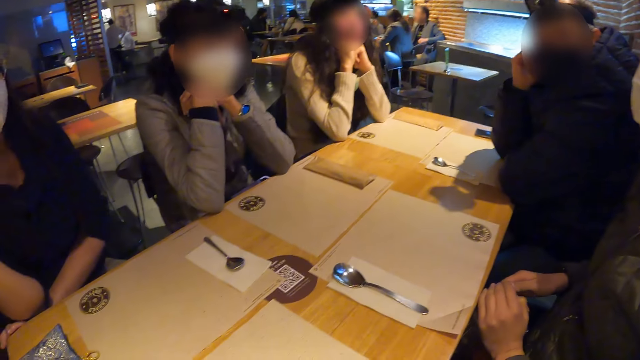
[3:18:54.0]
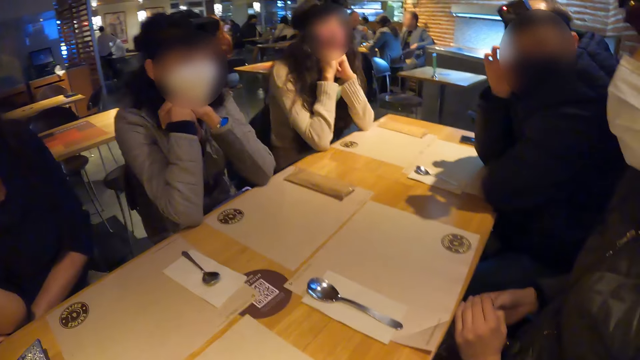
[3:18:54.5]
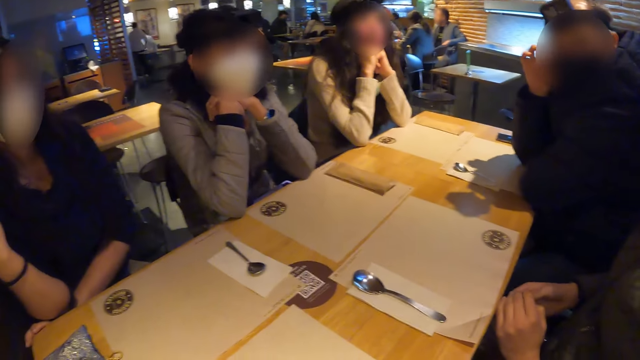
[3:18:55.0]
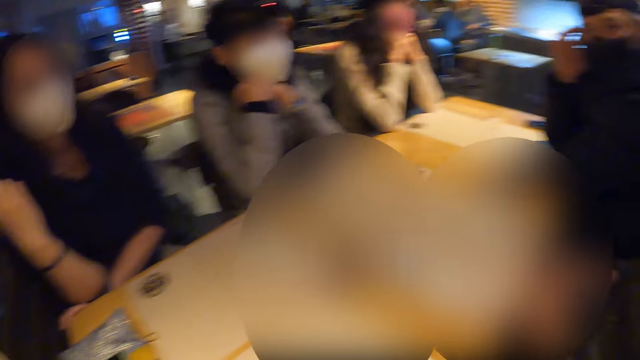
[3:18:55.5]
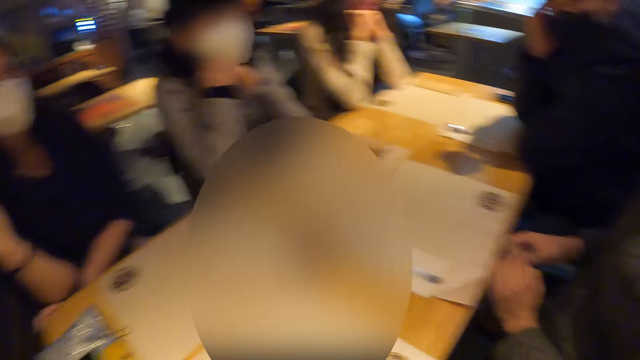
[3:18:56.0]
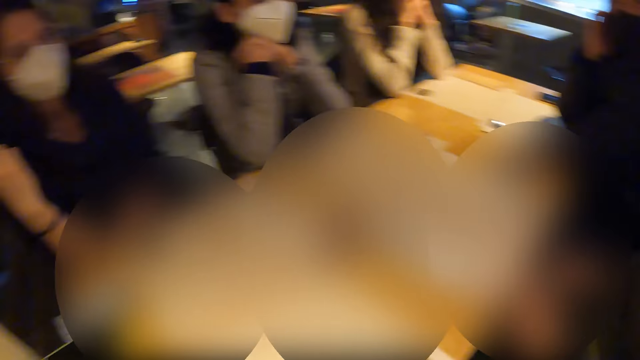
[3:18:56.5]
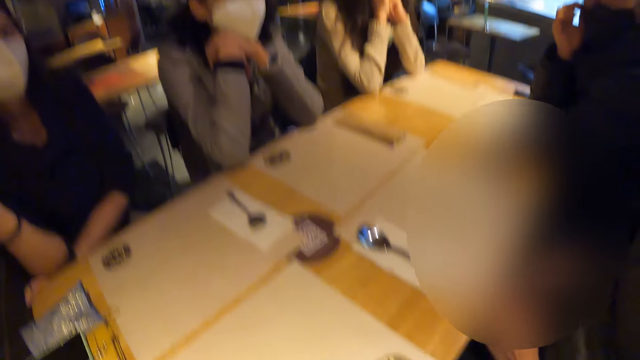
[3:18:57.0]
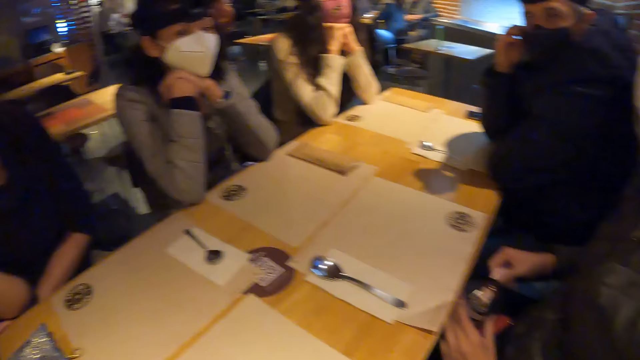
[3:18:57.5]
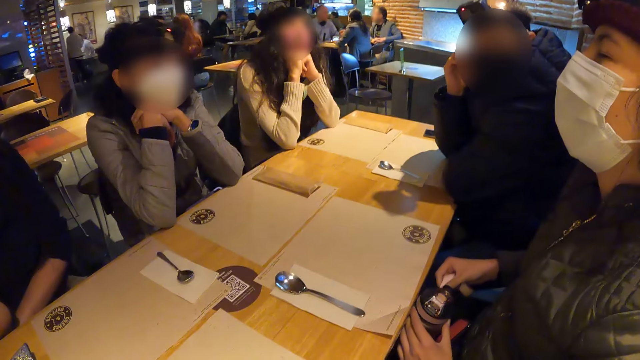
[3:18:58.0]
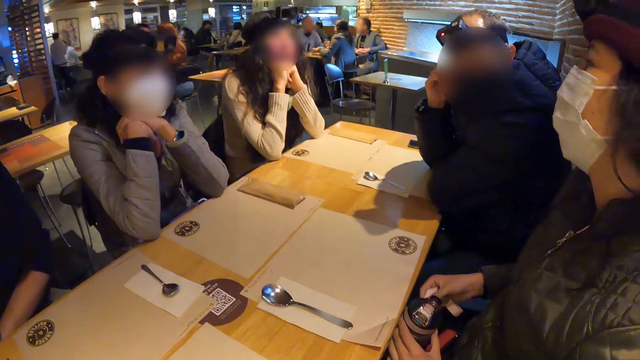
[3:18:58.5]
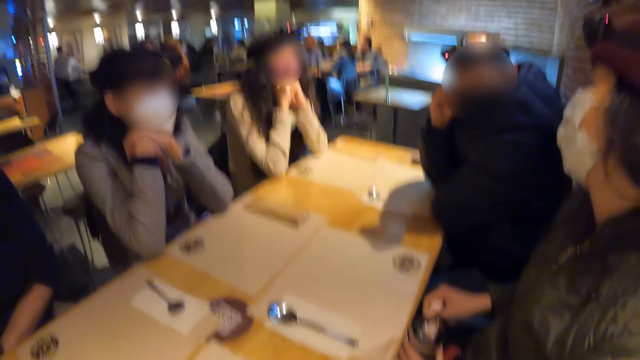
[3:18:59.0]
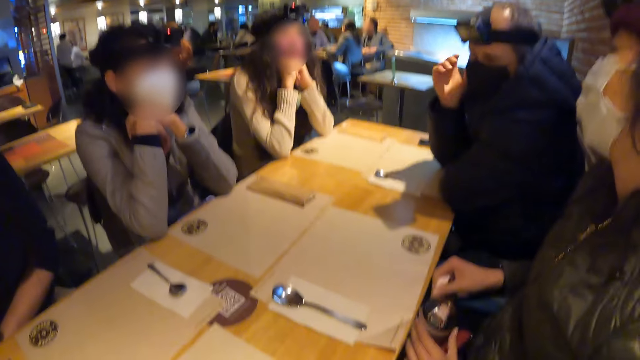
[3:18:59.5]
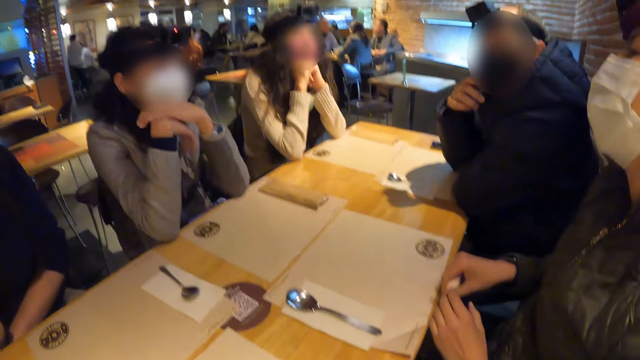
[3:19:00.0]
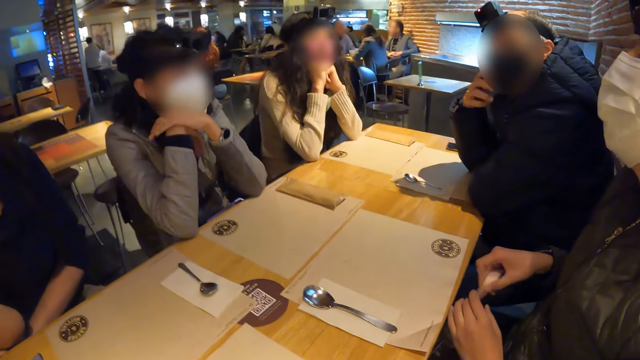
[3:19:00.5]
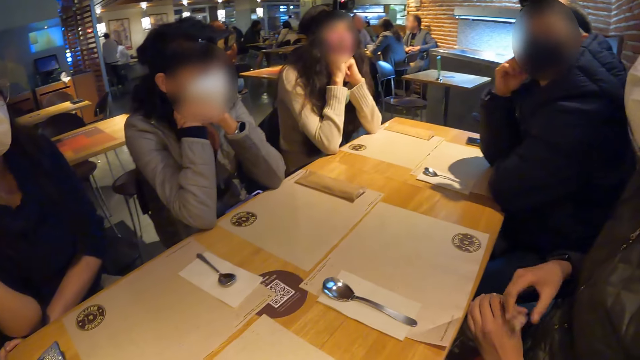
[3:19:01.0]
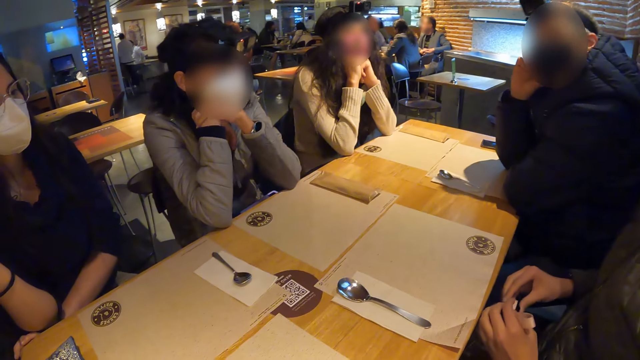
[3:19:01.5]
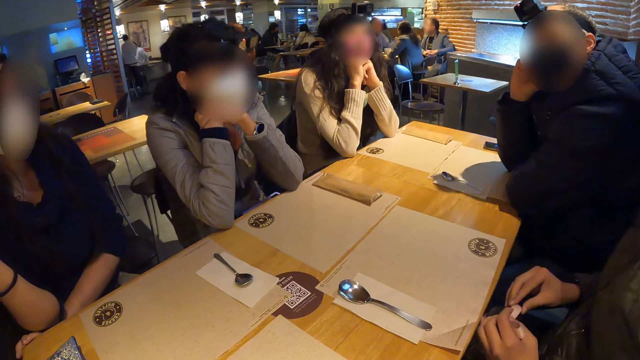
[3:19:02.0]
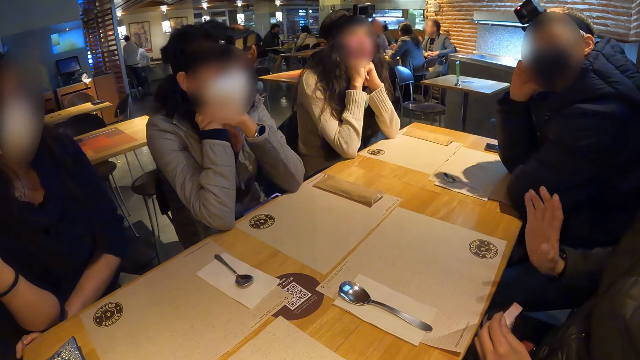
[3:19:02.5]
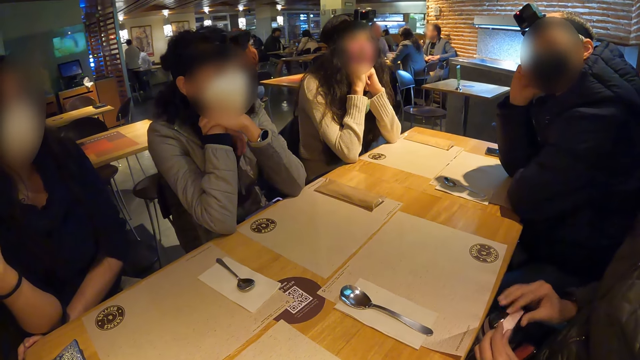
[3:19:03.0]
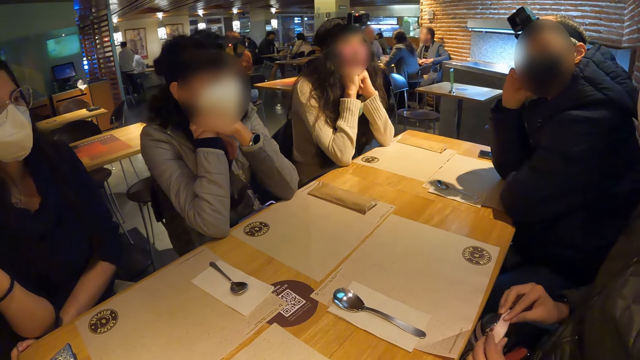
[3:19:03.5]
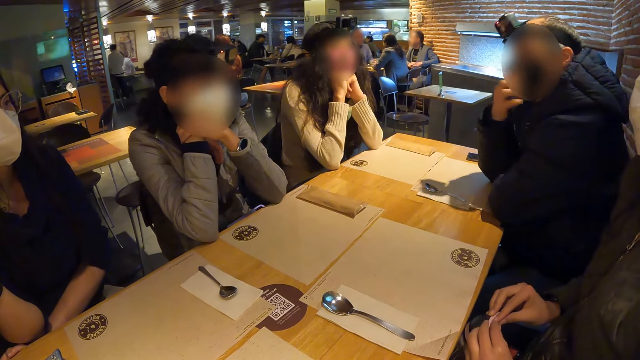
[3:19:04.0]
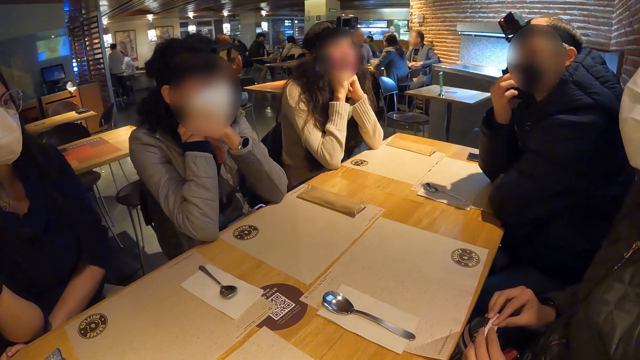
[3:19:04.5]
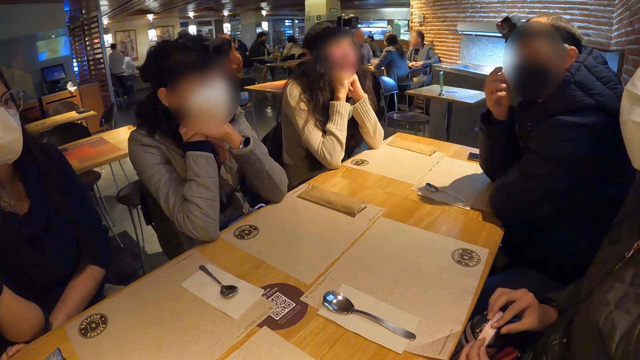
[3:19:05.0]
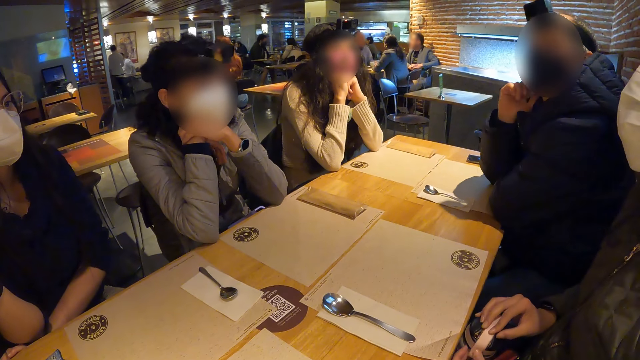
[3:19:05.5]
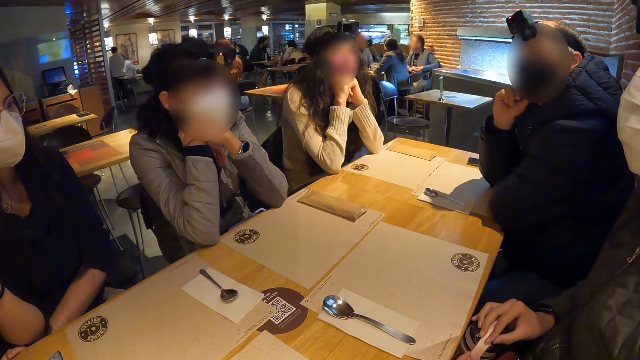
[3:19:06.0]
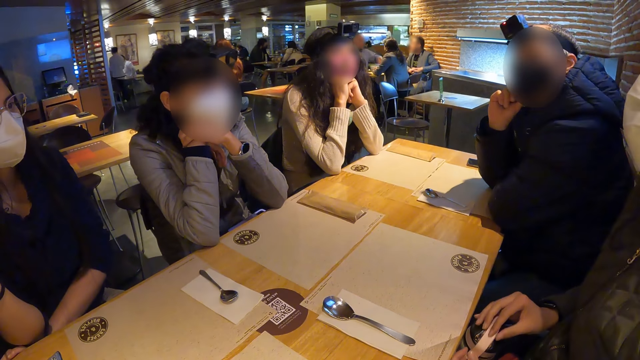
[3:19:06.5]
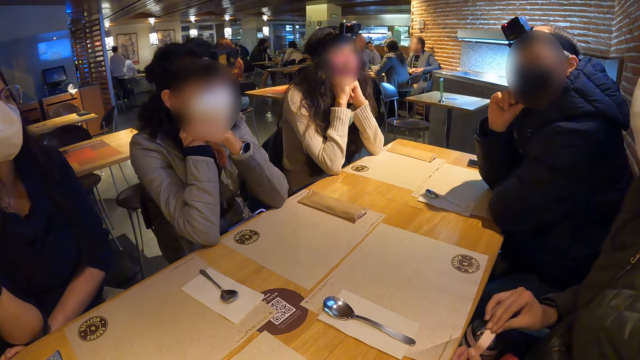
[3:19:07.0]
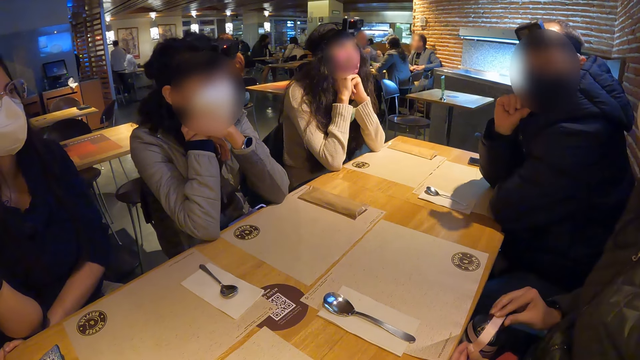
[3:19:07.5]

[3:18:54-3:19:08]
A man scratches the ear. Another man speaks. The first man speaks. The other man touches a bag.

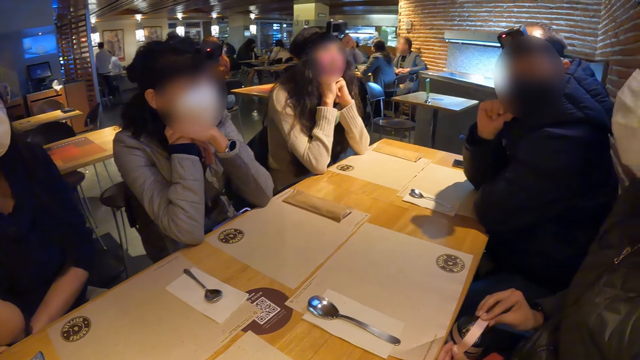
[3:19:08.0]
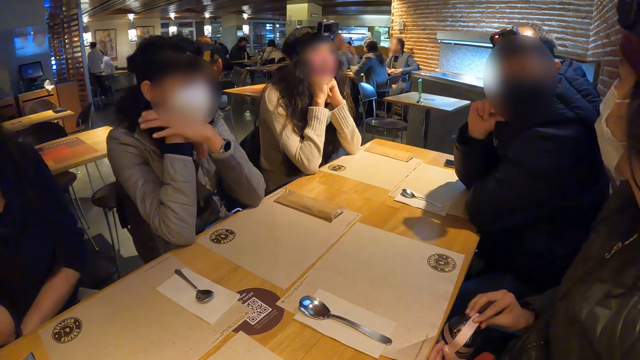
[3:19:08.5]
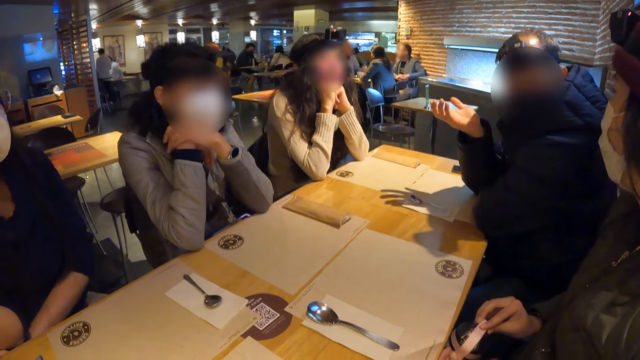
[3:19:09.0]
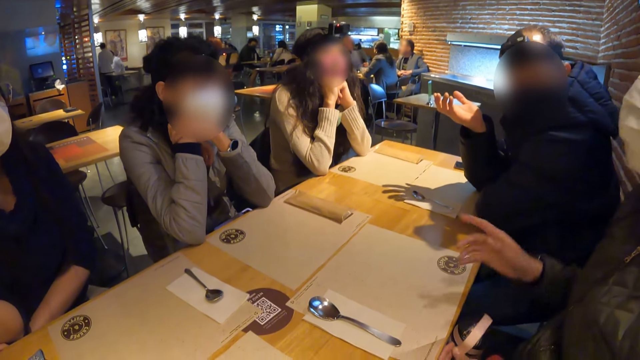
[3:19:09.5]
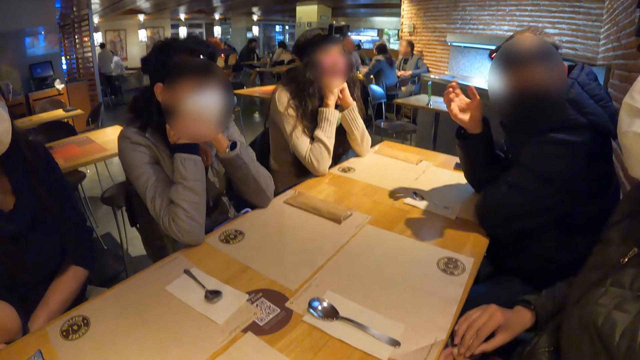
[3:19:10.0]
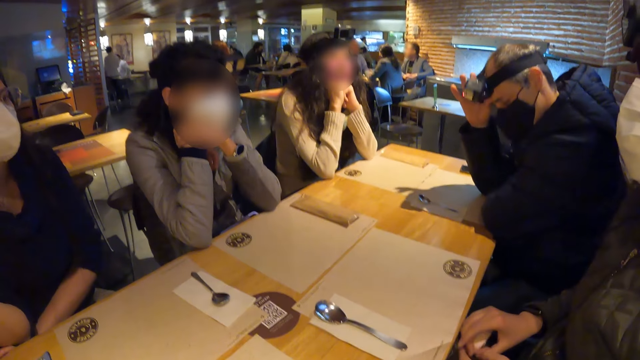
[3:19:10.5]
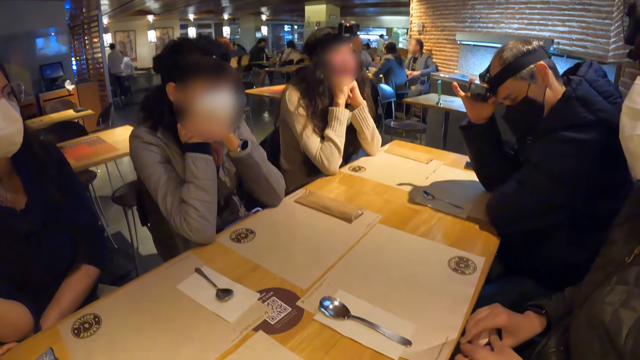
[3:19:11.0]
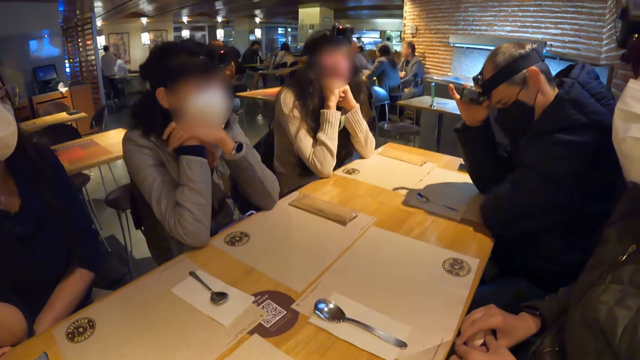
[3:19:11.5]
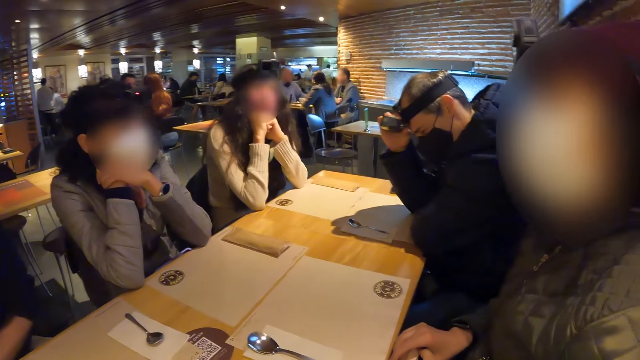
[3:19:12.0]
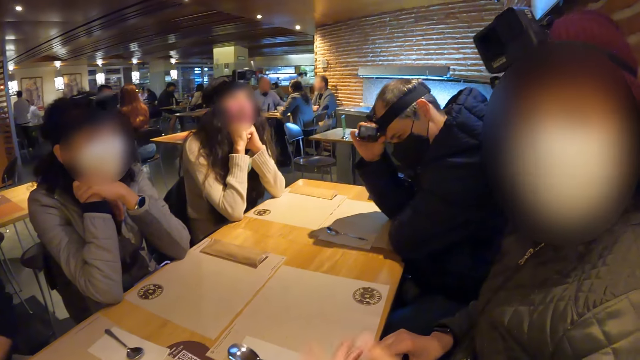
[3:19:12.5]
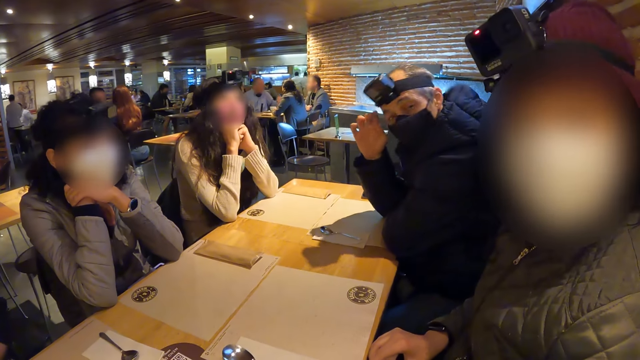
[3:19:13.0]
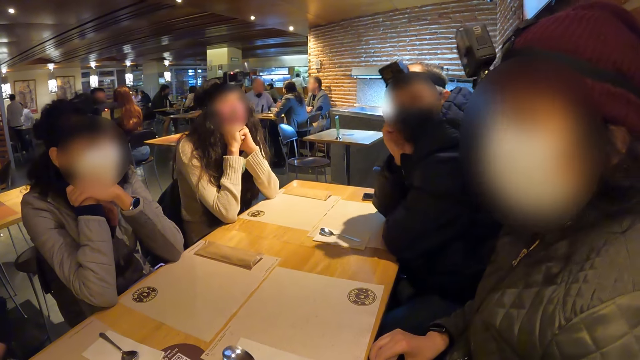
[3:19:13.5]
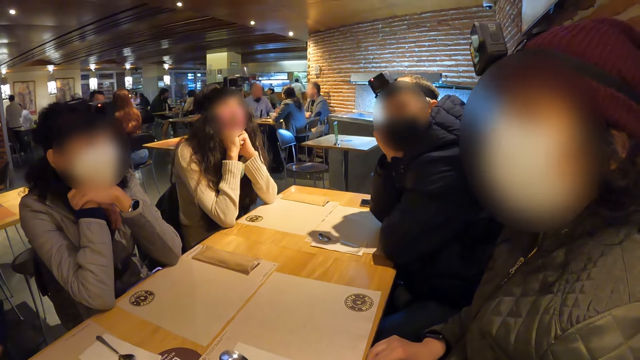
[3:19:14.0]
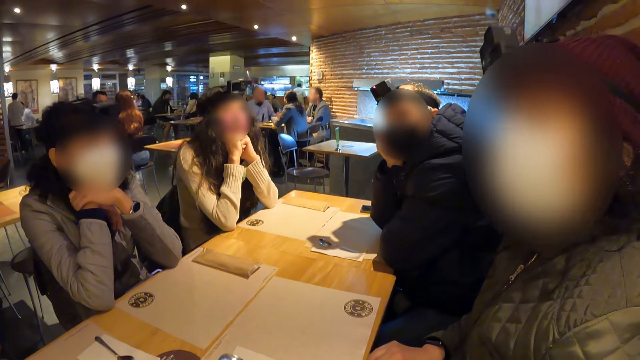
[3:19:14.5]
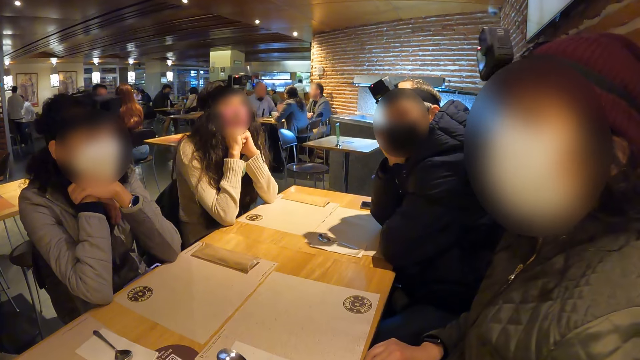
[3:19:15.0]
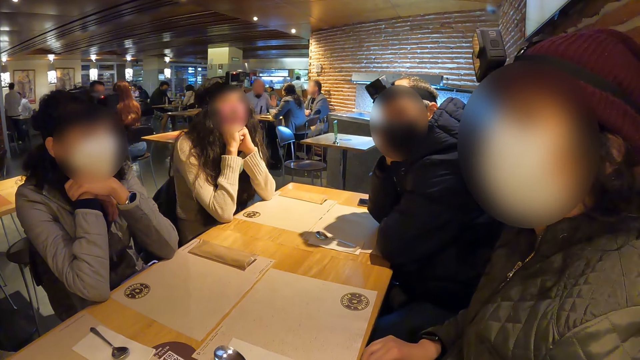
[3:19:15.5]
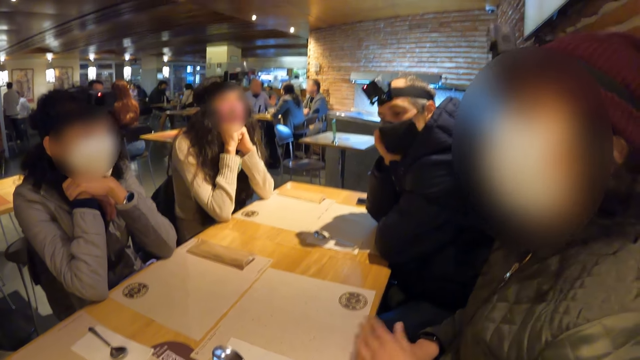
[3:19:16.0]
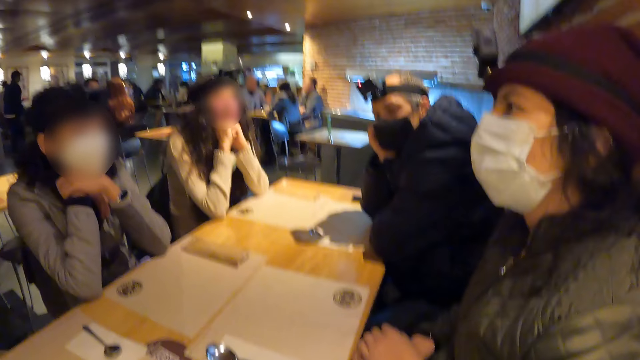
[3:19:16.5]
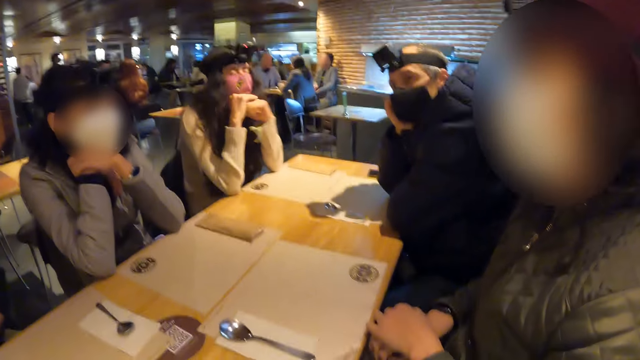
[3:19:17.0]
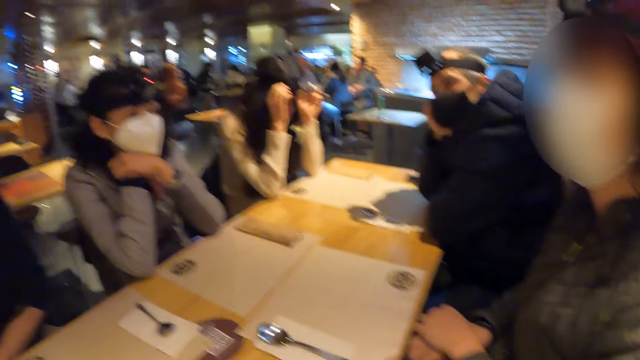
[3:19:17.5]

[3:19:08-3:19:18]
A woman speaks. A man squeezes the camera on his head. Another man speaks. He nods his head.
